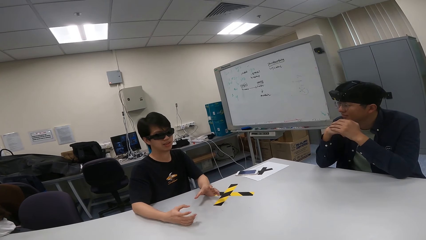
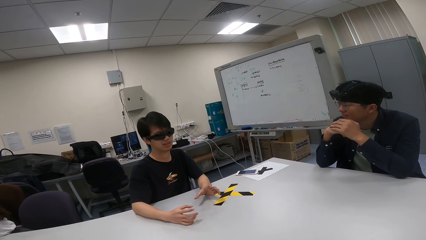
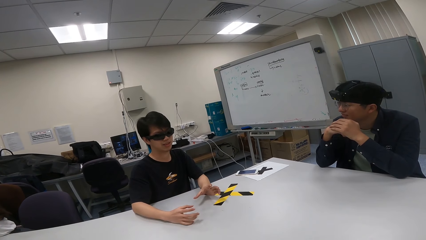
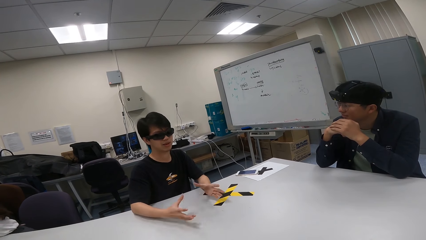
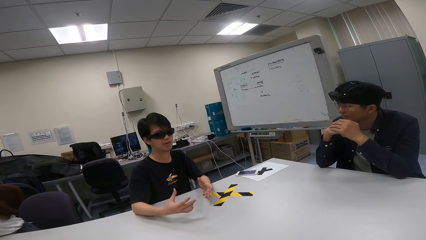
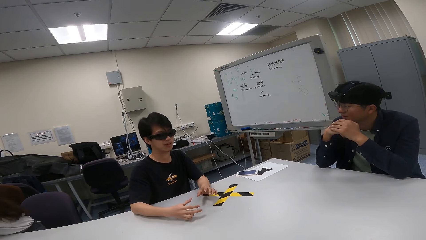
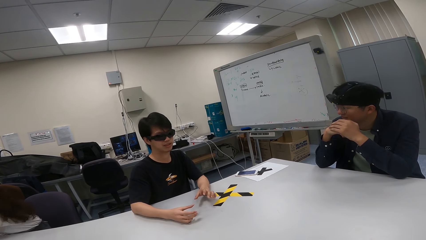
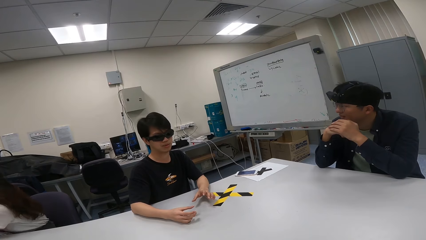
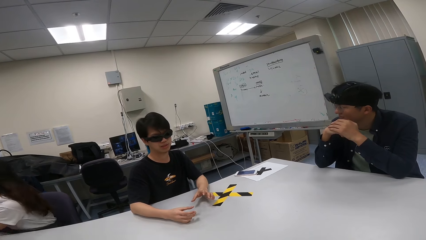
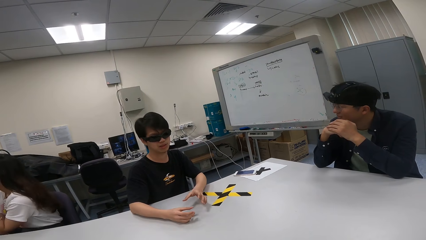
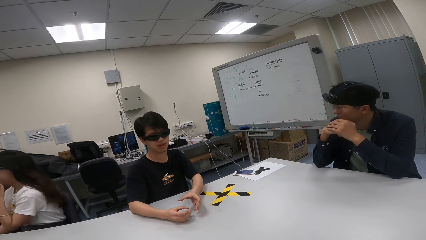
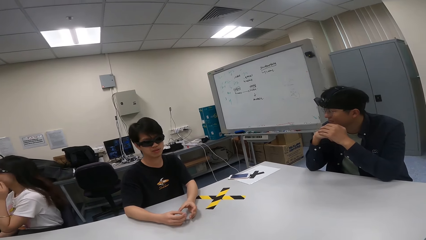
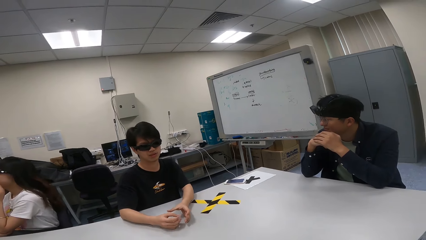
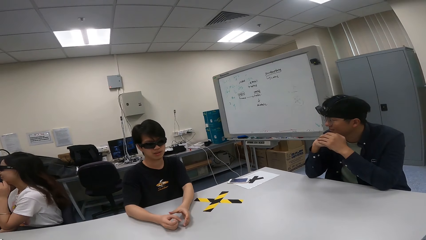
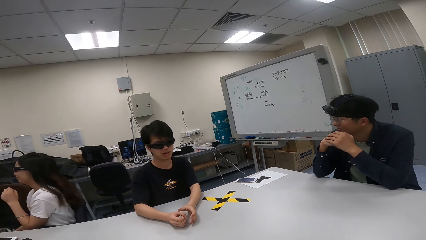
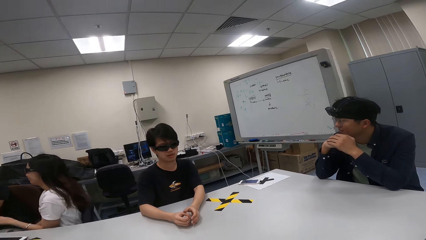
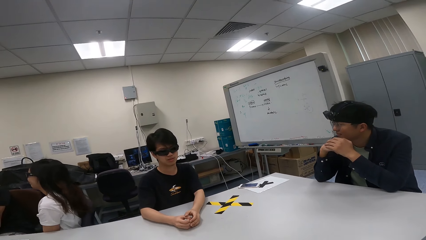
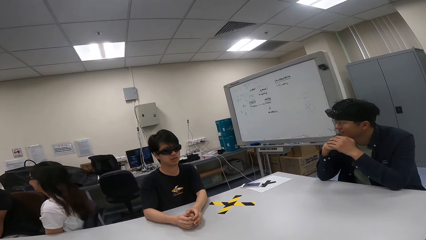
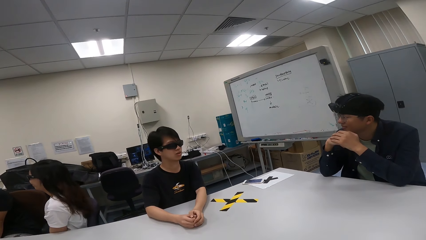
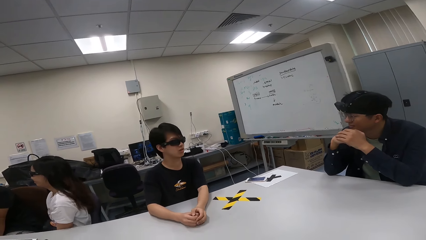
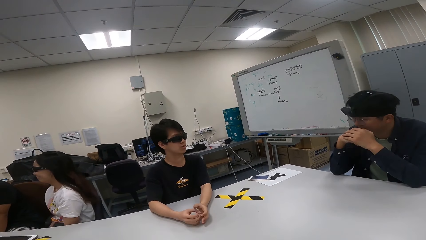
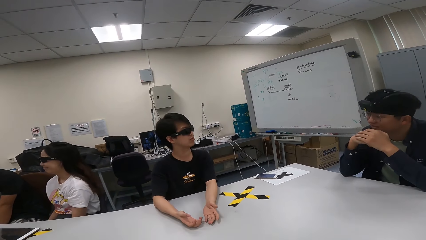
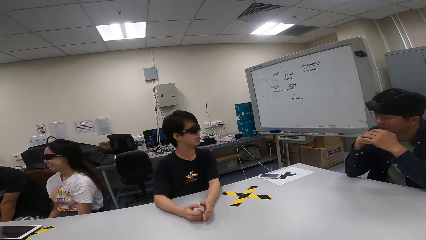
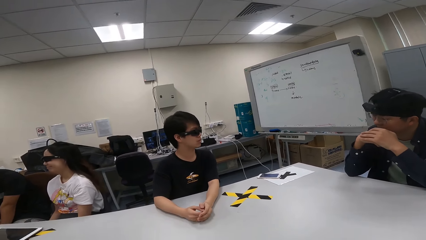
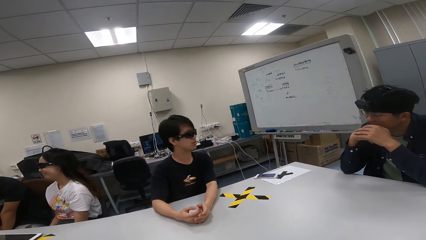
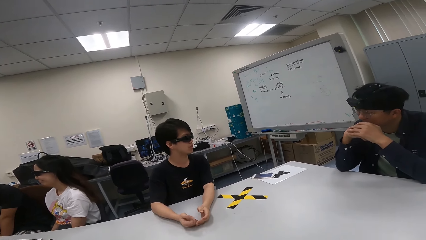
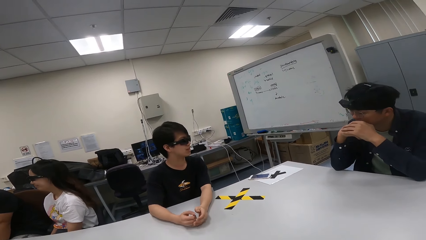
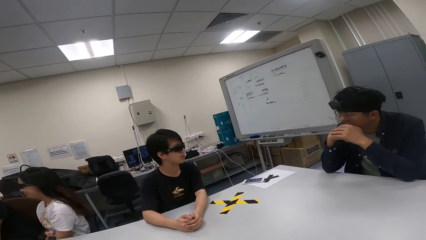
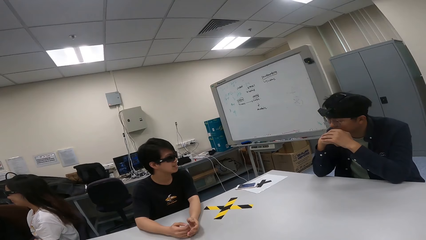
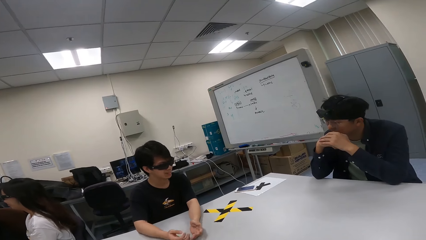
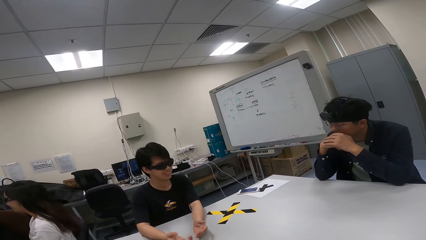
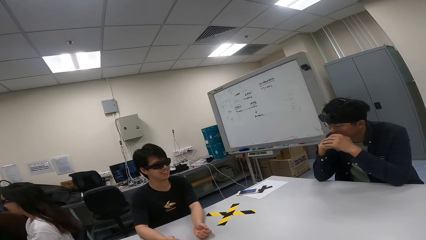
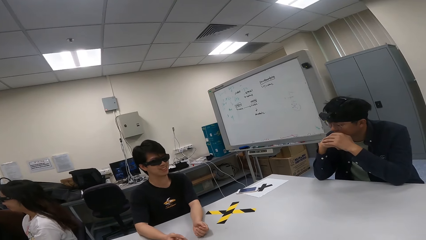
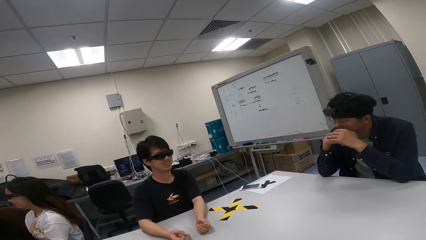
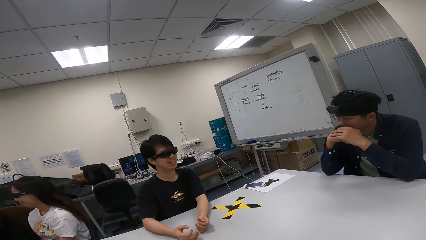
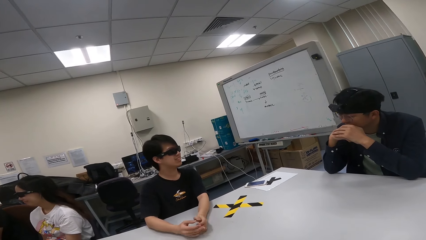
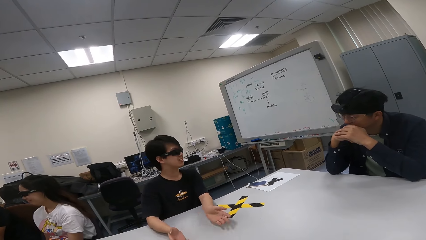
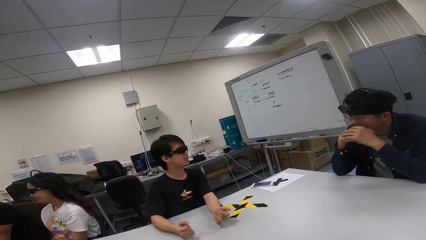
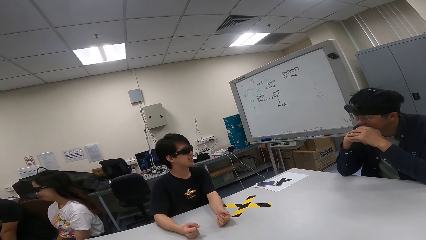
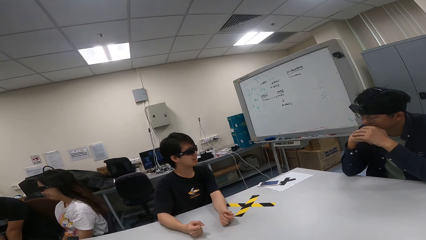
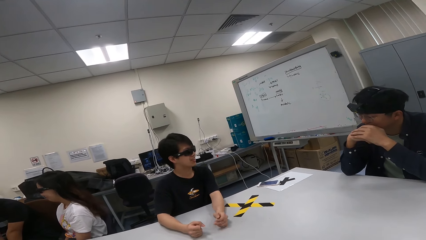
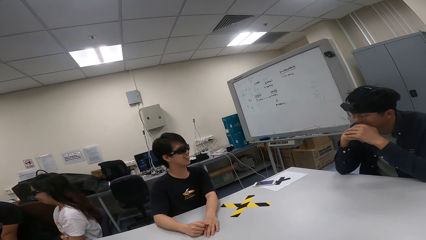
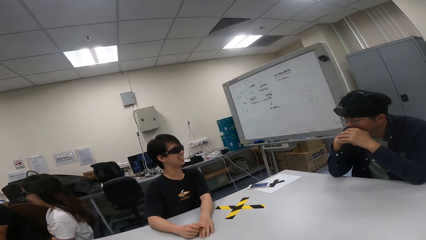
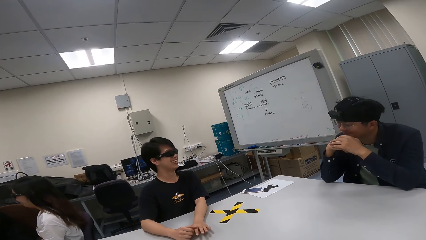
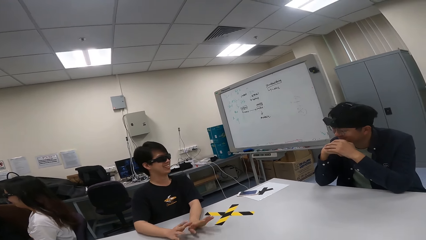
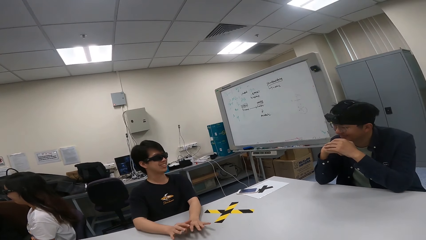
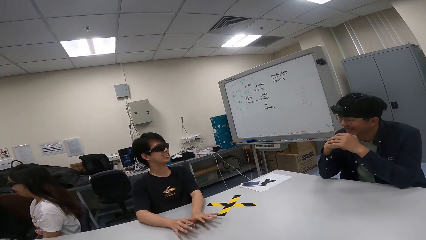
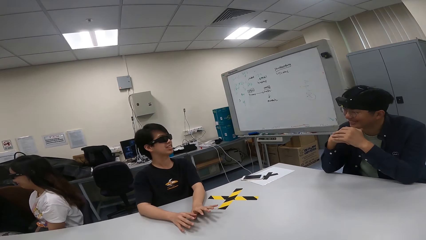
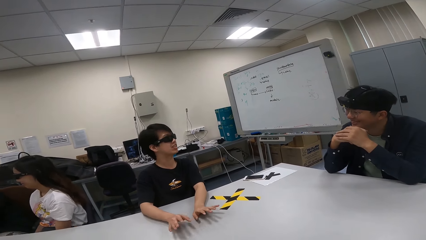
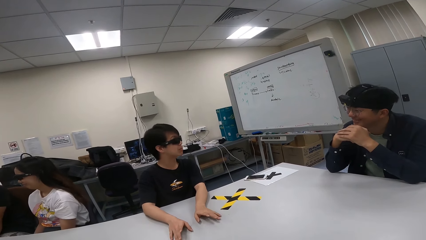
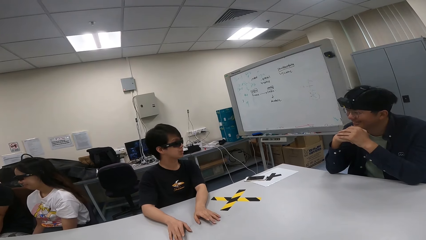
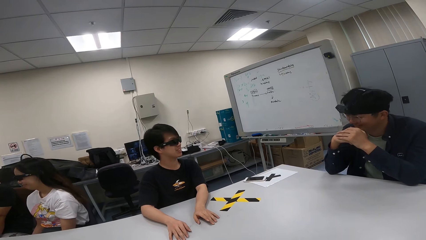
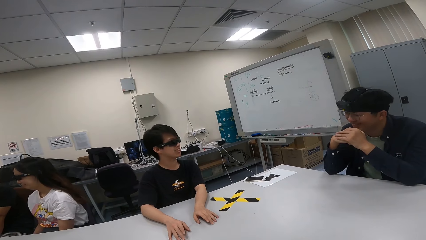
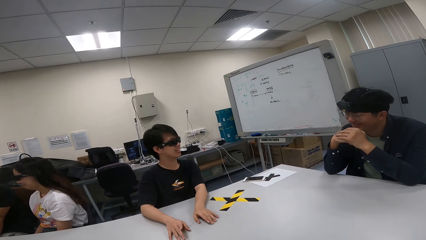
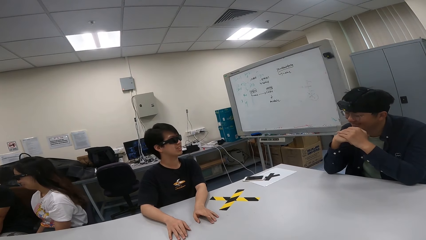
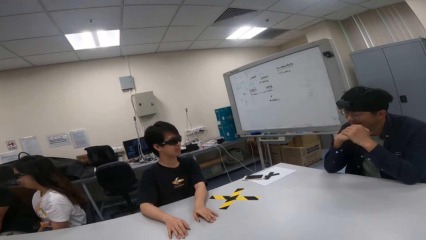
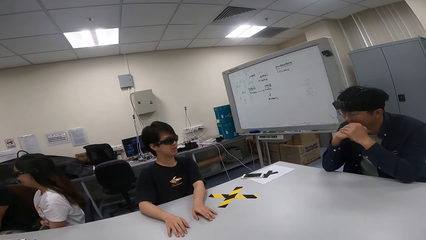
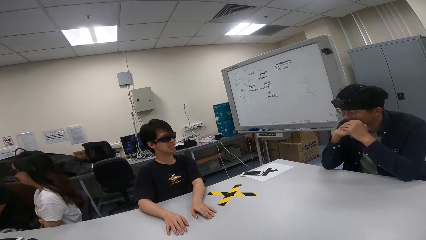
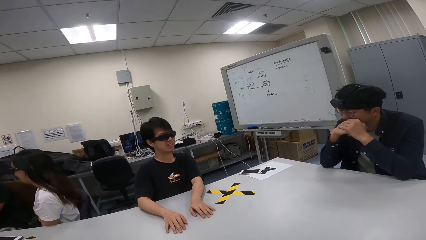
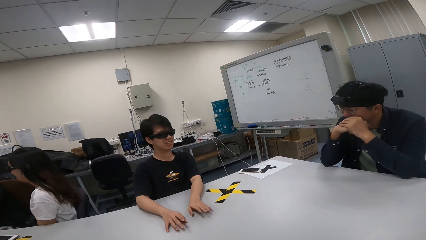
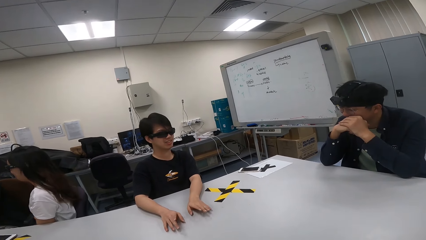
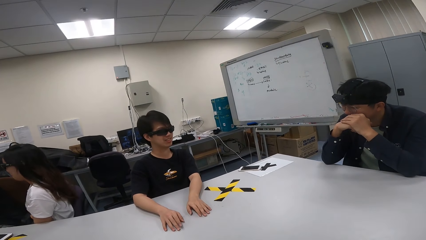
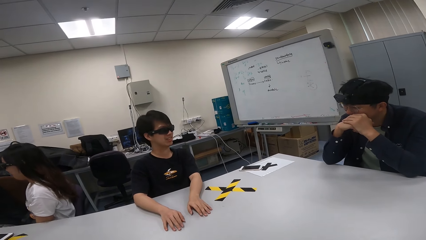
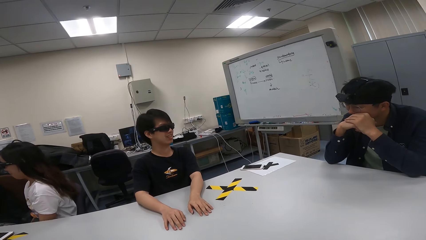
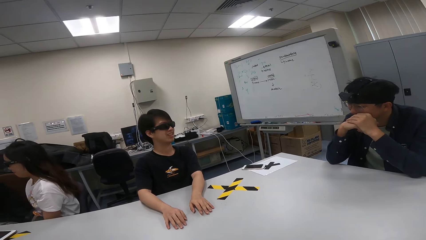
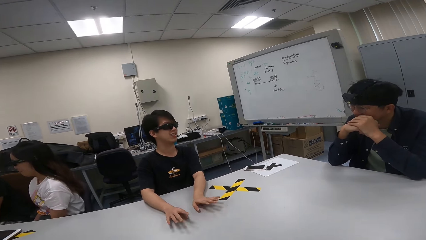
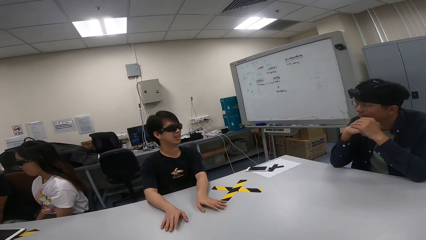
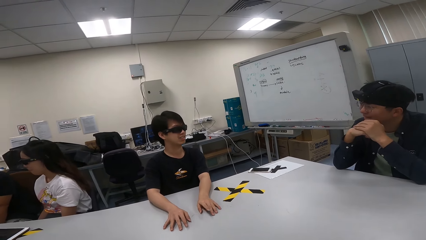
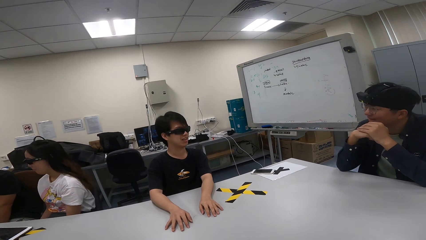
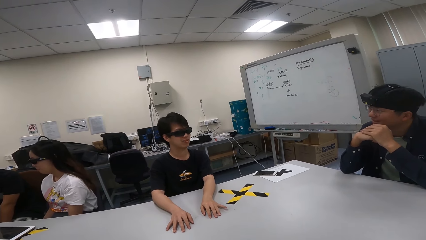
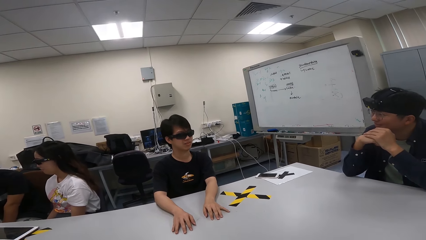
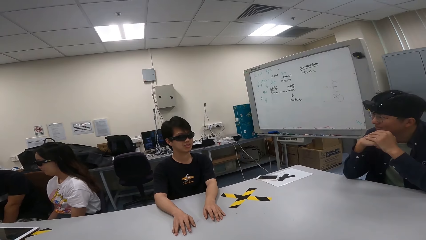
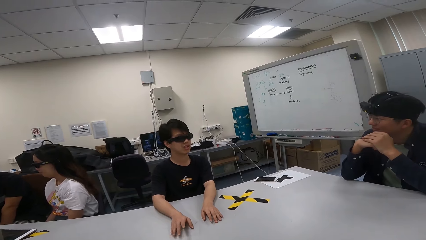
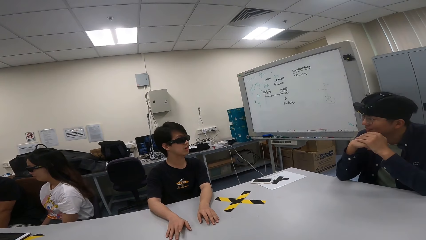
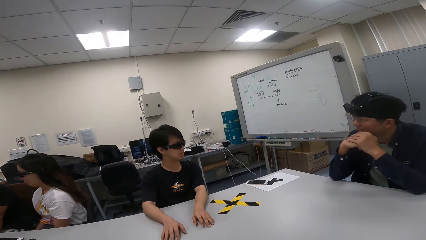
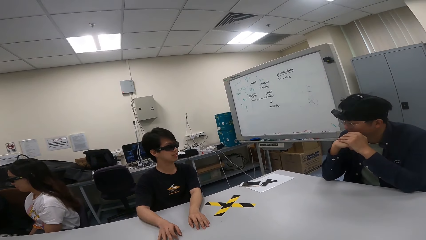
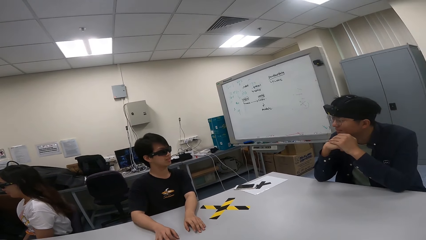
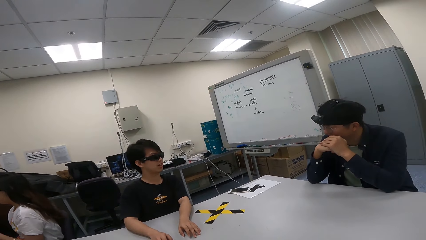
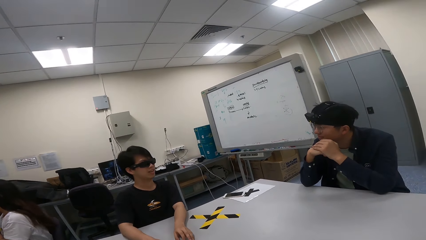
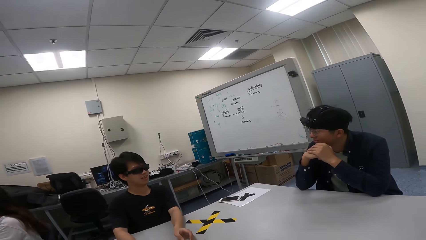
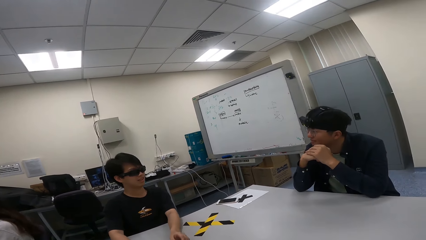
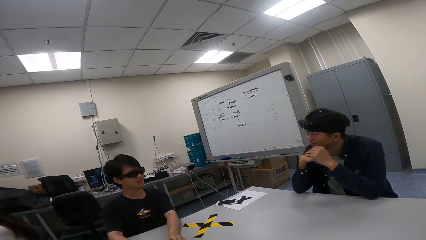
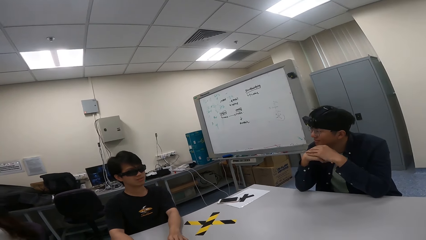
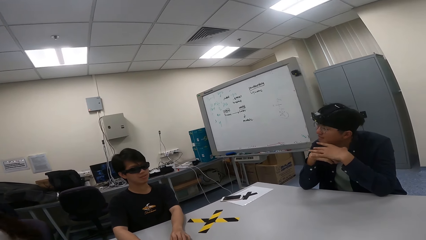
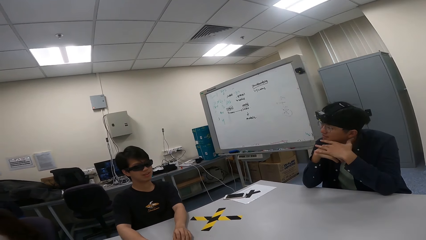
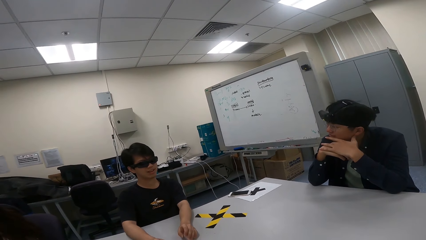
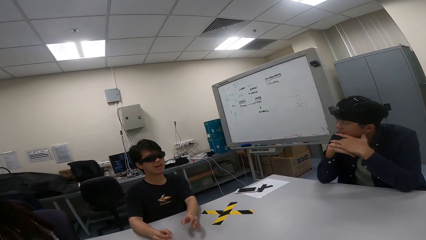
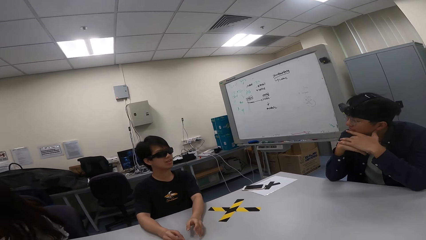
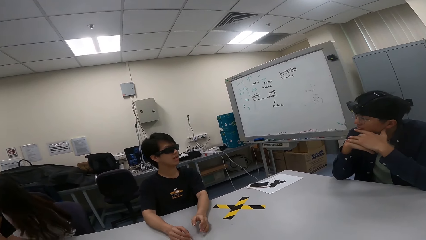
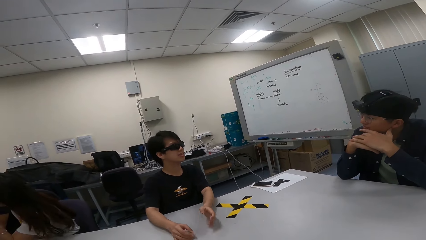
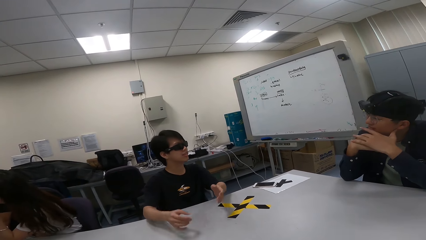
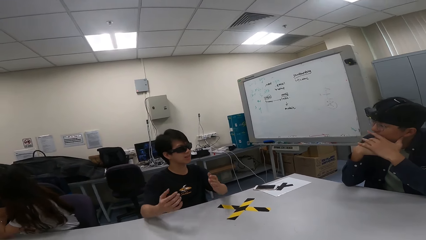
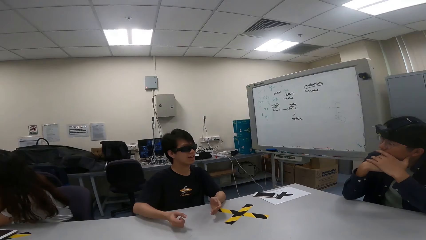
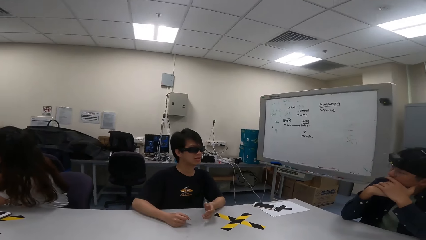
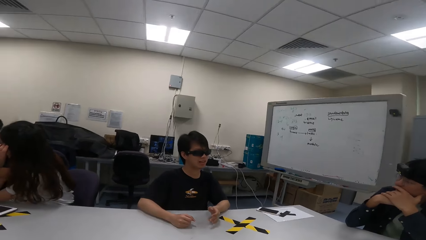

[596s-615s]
The first person nods. The other person shows hand gestures. The first person nods. The other person shows hand gestures.
